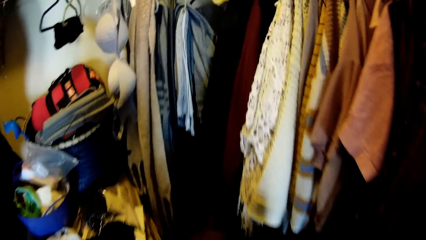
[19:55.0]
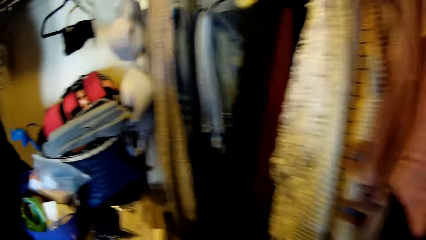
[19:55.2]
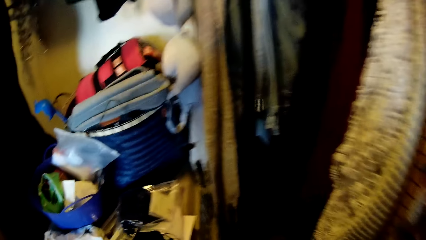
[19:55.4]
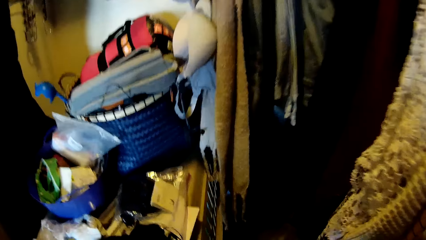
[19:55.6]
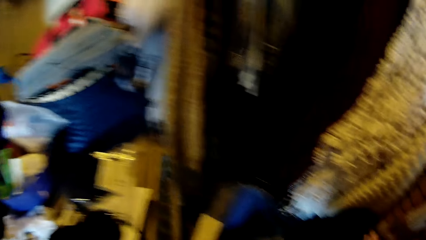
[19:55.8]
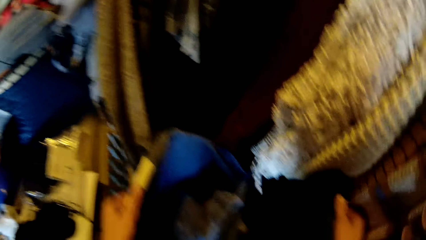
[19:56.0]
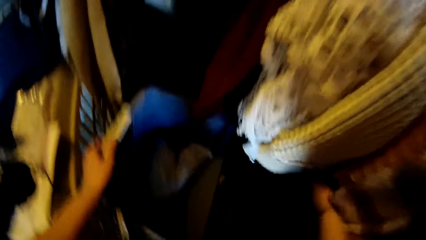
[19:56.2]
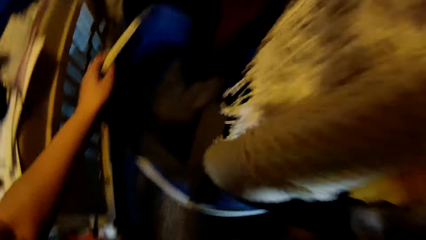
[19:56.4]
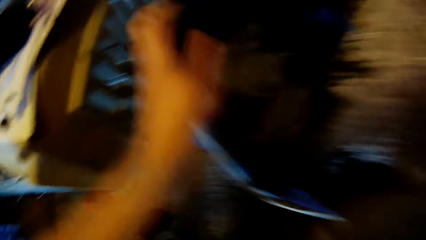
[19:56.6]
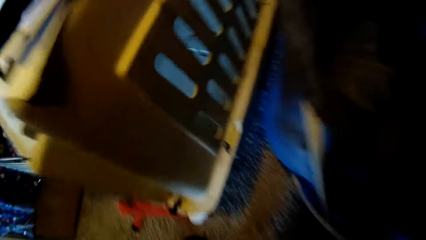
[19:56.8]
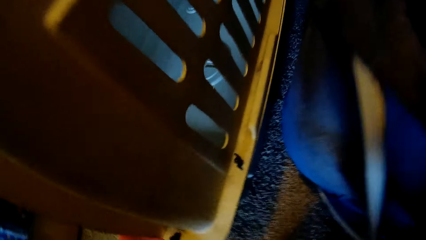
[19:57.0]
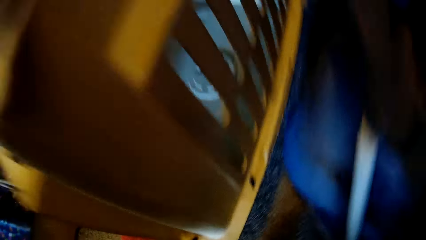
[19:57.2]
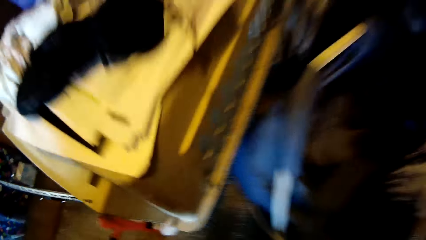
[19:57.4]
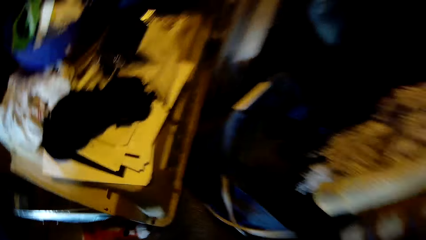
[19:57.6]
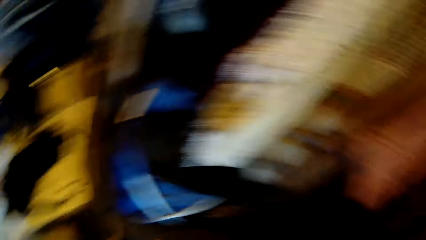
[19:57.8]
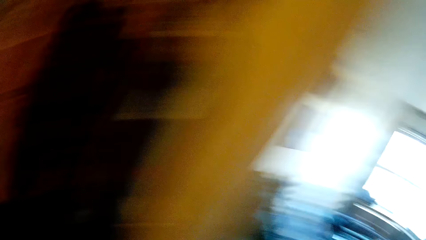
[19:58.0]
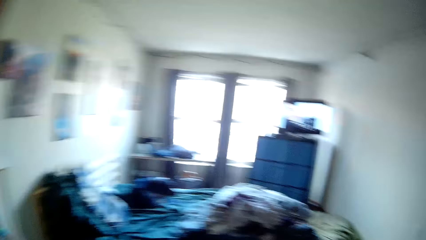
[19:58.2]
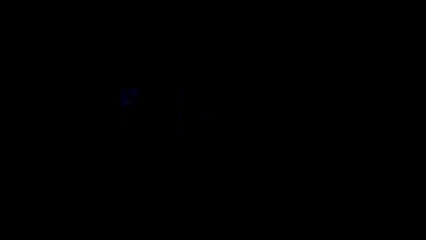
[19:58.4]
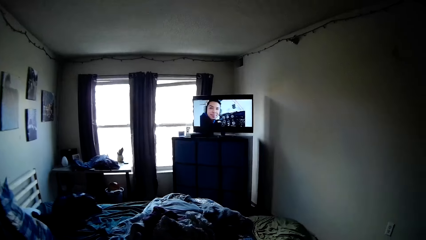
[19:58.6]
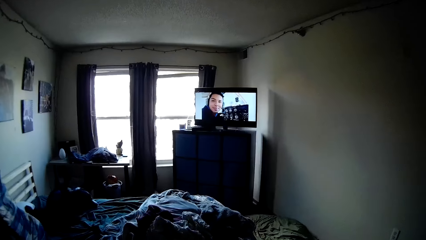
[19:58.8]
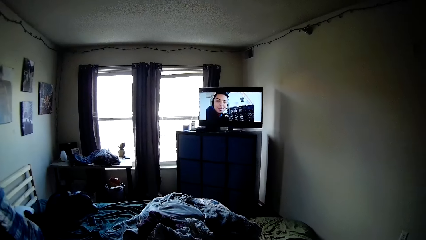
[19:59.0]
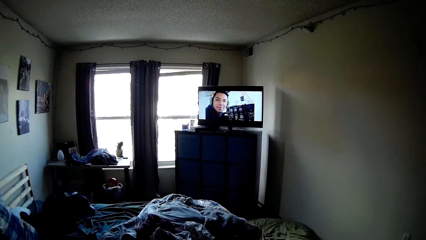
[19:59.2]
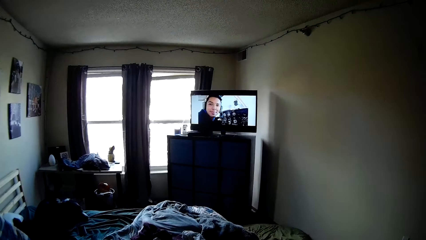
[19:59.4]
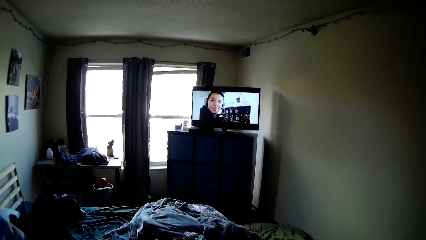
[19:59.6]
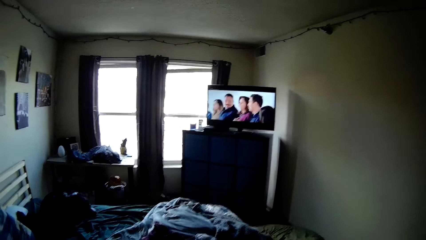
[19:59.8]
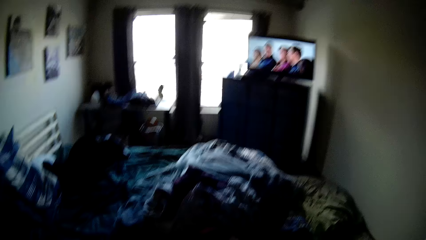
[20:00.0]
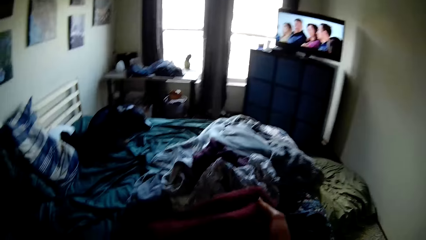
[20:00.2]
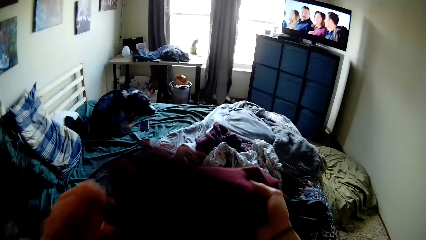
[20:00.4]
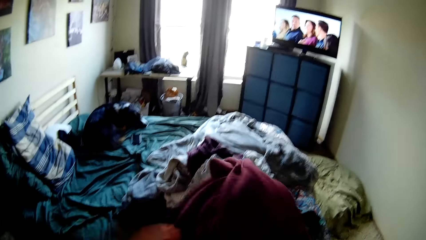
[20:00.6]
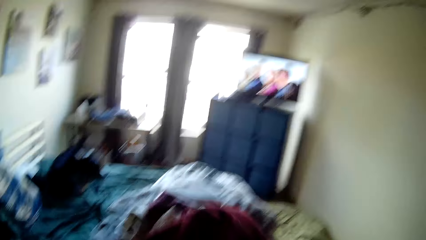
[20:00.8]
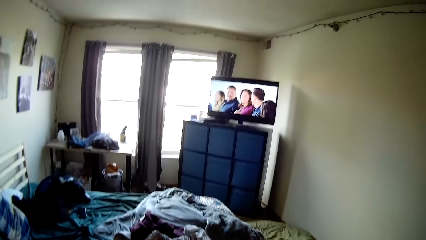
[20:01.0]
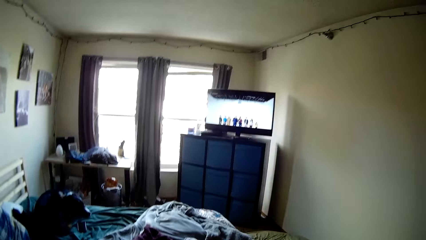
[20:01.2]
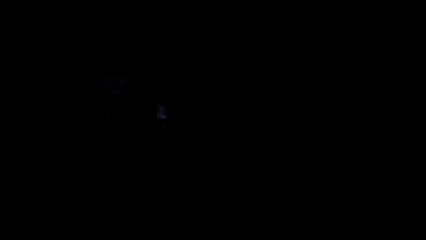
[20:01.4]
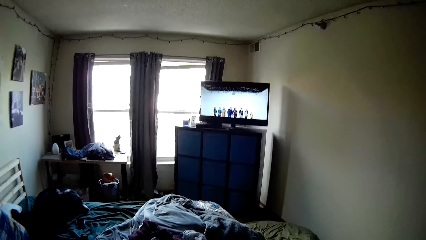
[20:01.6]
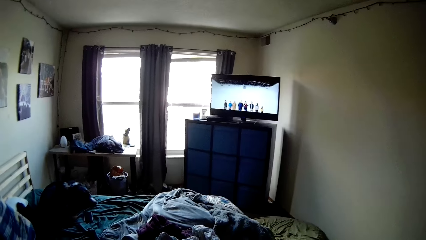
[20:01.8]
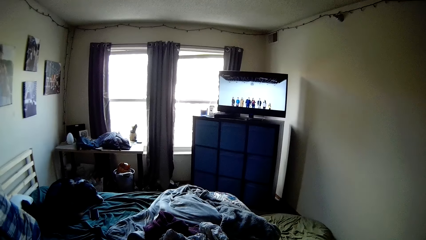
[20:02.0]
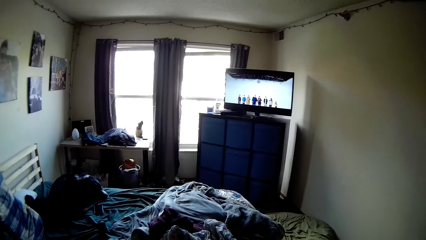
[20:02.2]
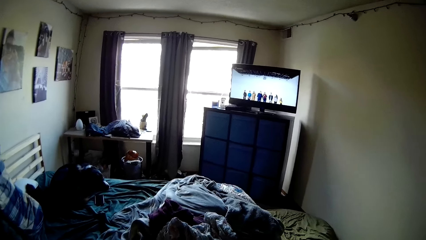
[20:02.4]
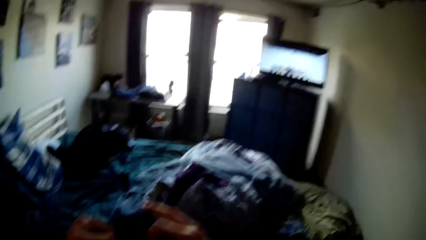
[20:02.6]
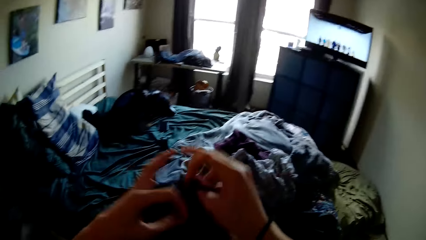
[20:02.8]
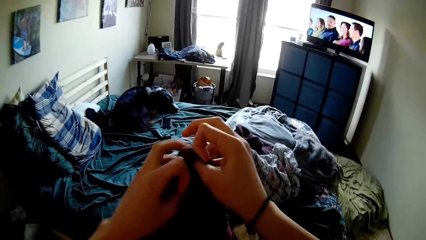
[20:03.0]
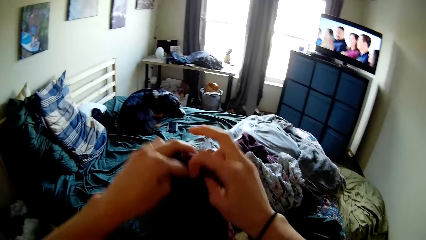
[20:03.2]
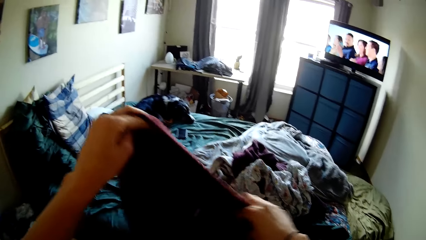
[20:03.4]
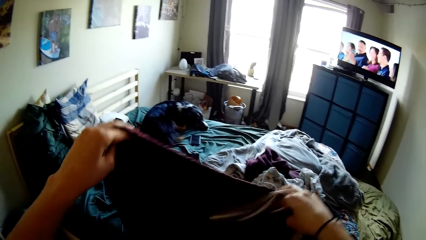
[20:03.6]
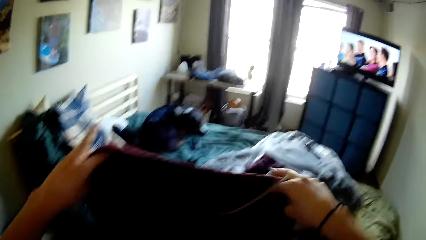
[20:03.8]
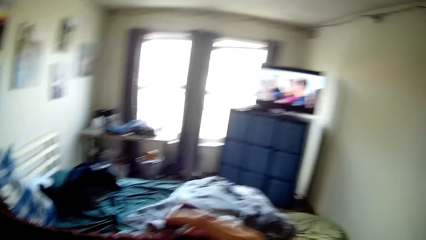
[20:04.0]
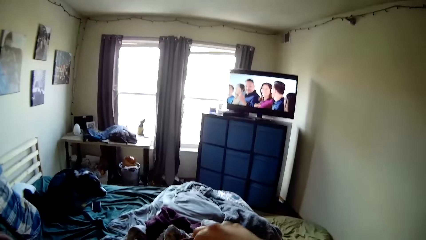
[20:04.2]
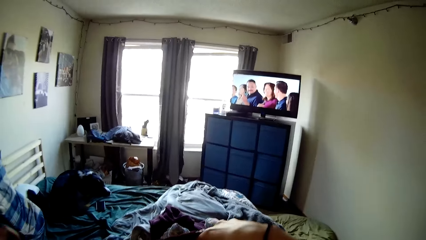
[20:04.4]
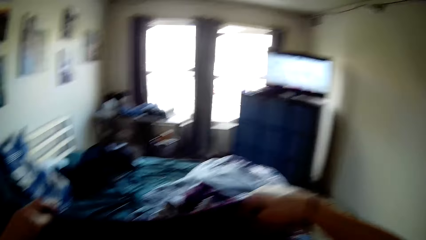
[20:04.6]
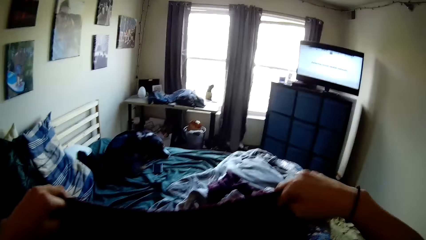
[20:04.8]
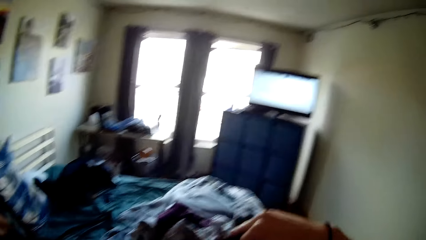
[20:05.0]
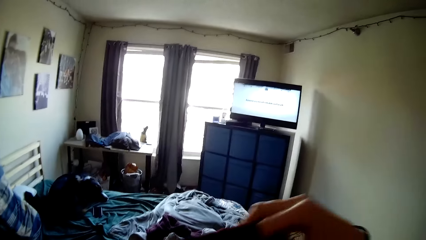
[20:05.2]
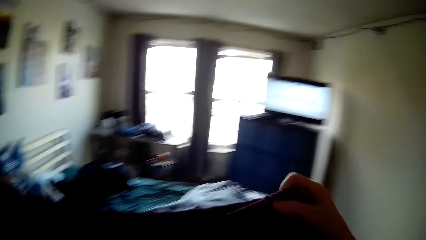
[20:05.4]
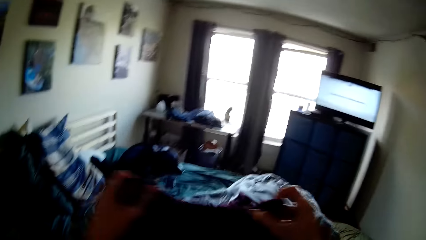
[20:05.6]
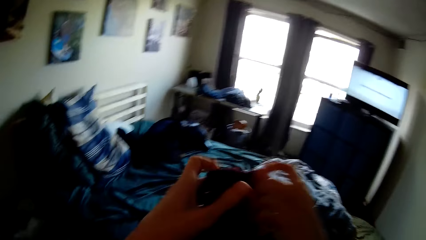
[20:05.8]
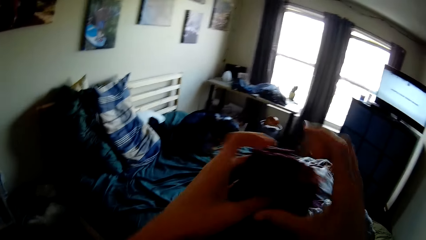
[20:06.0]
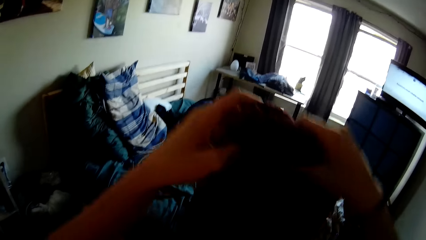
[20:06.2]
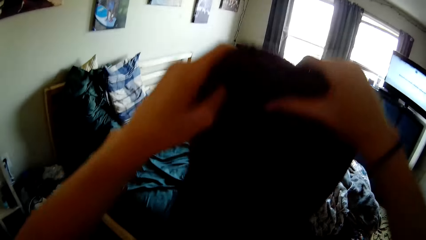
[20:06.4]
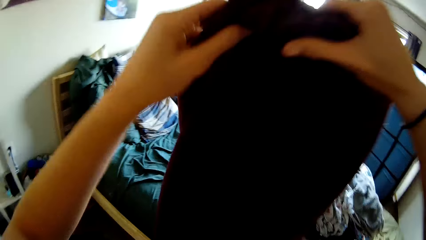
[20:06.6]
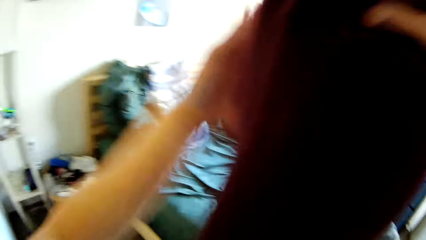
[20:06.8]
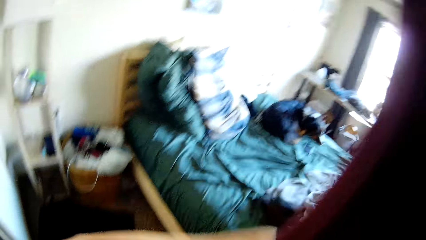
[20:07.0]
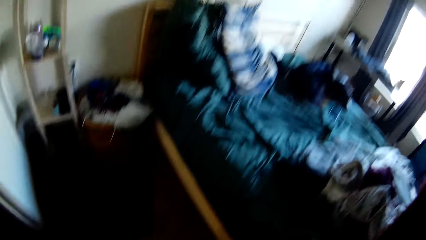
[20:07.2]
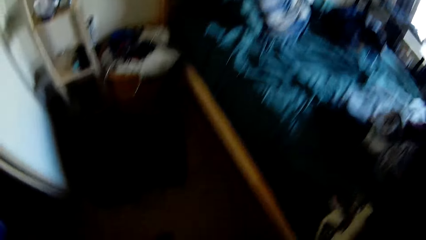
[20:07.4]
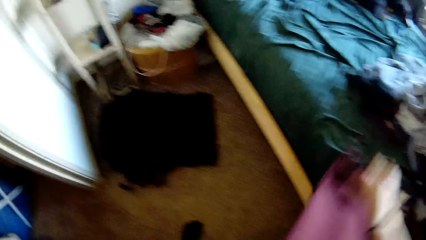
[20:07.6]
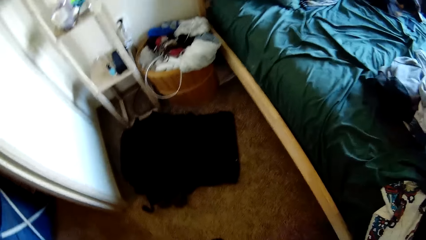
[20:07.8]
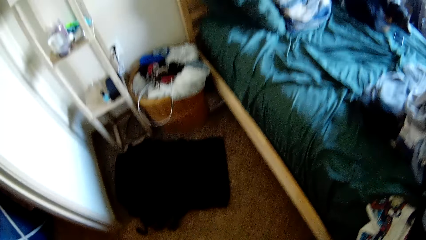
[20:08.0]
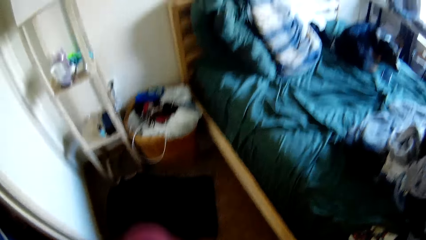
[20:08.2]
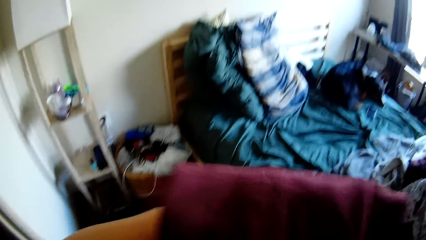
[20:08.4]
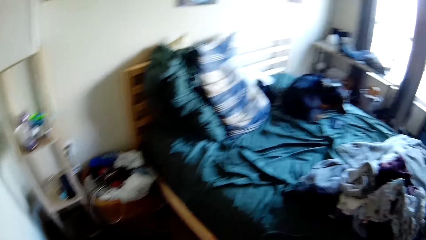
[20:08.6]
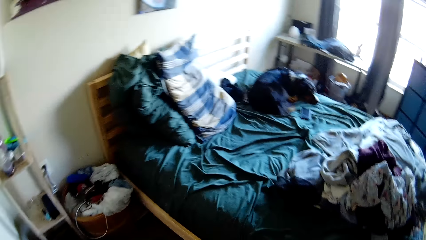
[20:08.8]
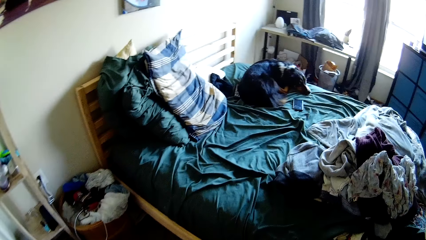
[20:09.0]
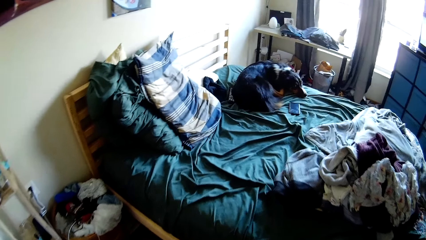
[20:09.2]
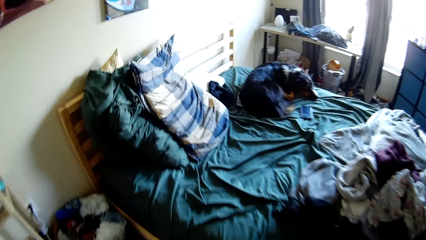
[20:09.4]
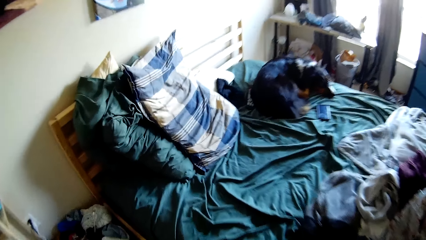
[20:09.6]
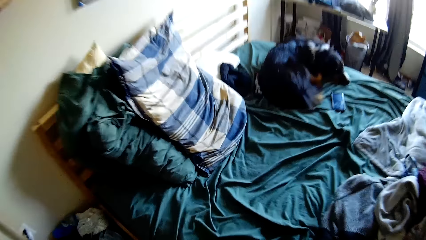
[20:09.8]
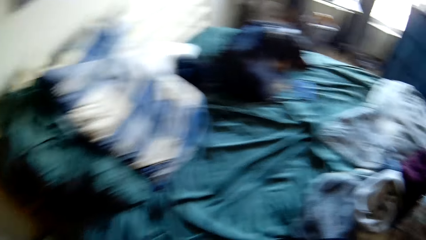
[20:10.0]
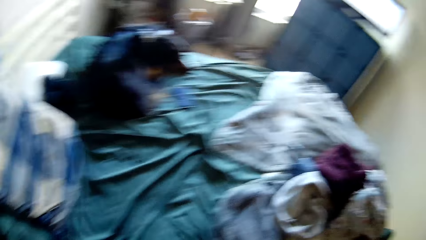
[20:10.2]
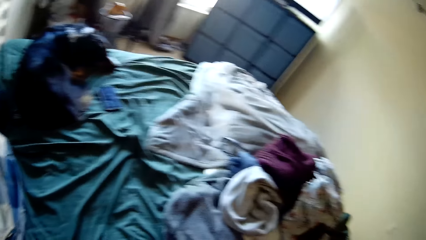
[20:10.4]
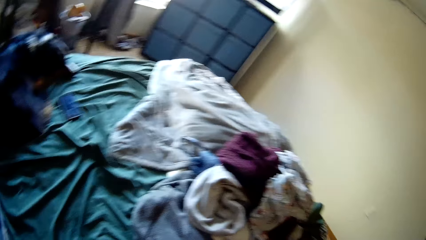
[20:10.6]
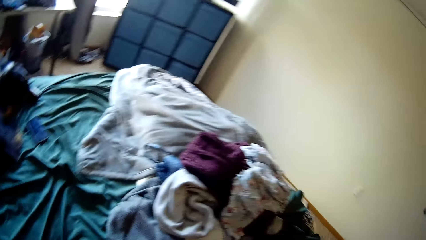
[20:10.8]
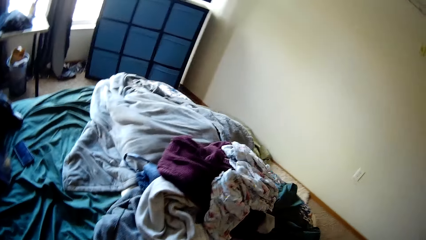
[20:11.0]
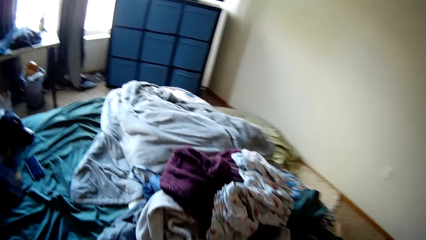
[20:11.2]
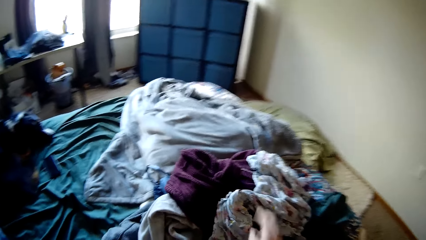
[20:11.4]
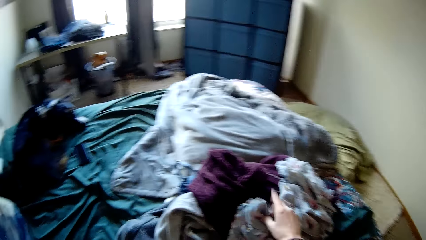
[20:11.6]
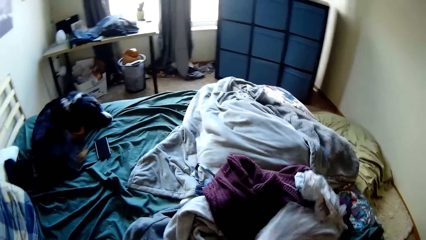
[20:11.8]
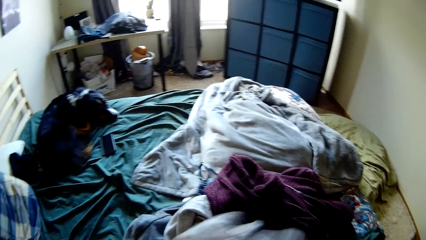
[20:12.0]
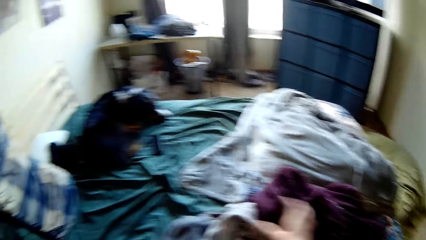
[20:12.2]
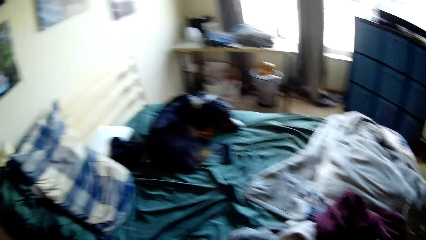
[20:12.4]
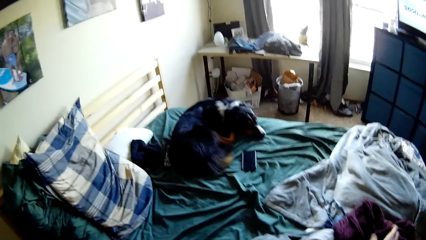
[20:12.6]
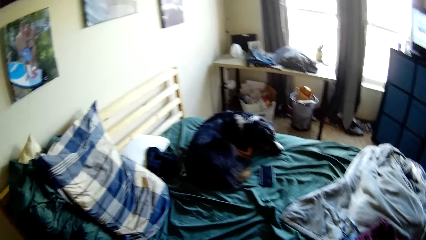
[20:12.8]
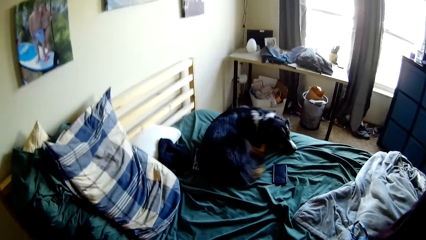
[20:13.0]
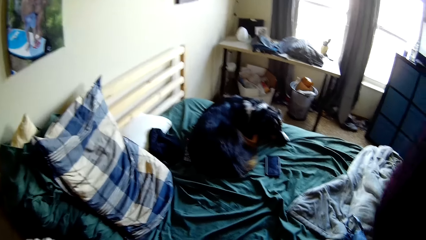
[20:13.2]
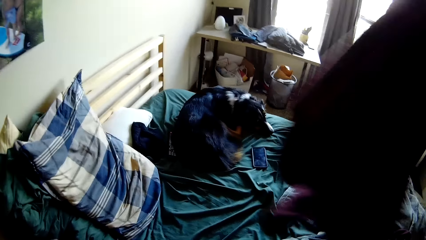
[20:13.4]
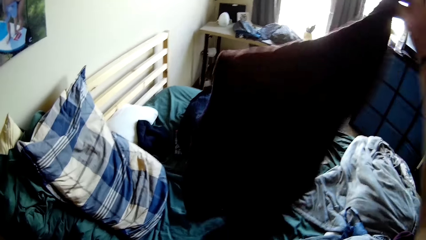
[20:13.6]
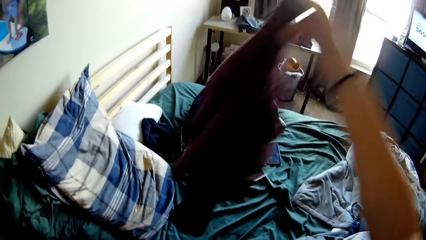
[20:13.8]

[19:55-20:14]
The camera wearer returns the laundry basket back to the wall of the closet. They turn back to the room and watch television. They smooth a cardigan. They stretch clothes in their hands. They fold the cardigan. They drop the folded cardigan on the bed. They pick up a shirt from the bed. They move the cardigan on the bed to another part of the bed.
